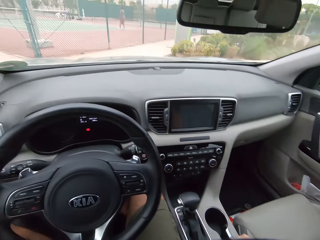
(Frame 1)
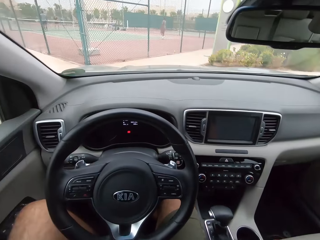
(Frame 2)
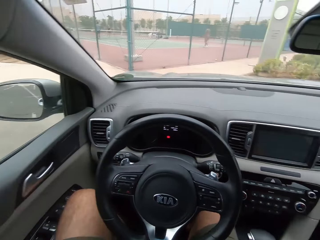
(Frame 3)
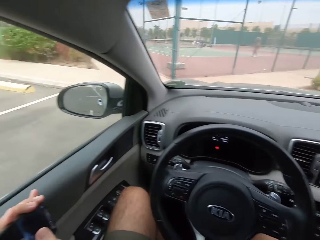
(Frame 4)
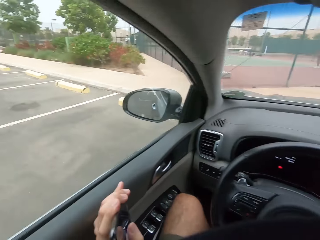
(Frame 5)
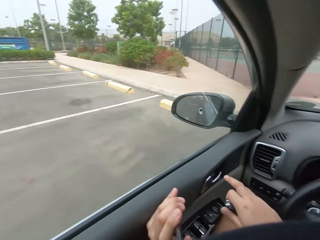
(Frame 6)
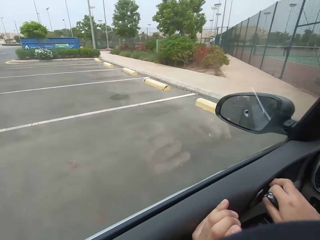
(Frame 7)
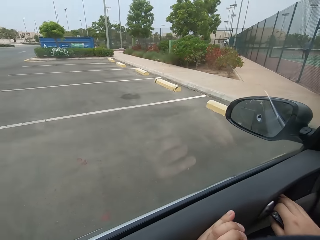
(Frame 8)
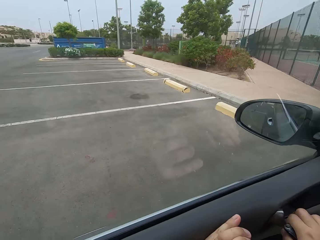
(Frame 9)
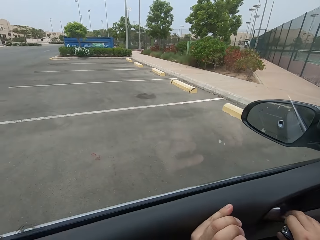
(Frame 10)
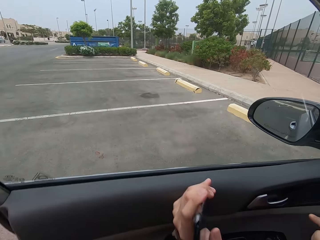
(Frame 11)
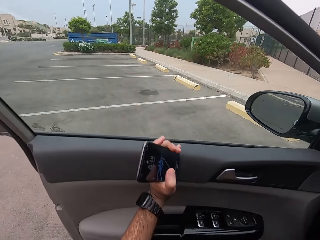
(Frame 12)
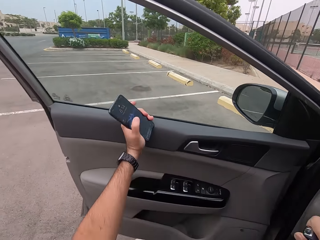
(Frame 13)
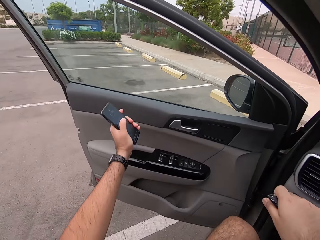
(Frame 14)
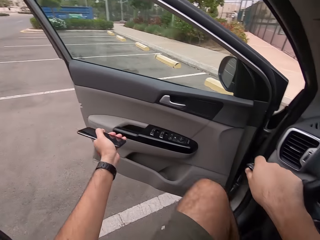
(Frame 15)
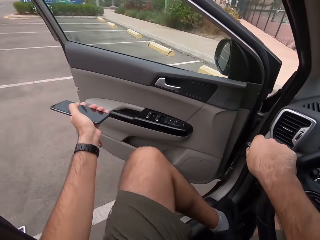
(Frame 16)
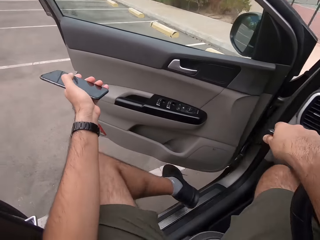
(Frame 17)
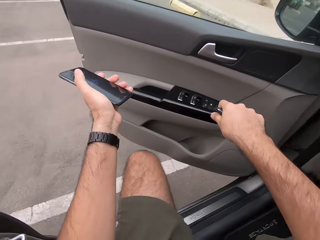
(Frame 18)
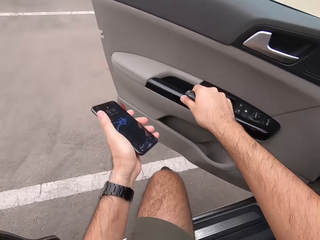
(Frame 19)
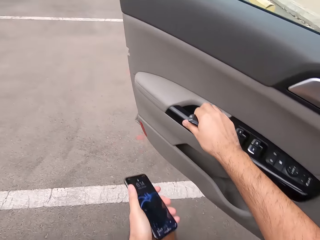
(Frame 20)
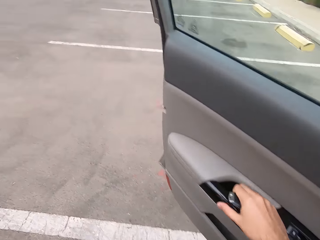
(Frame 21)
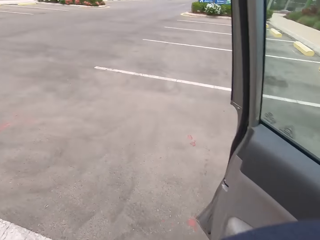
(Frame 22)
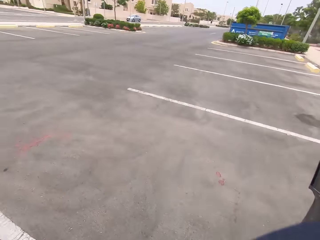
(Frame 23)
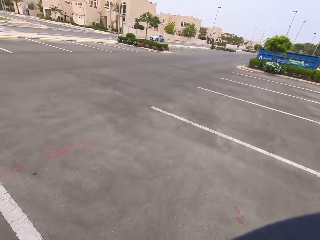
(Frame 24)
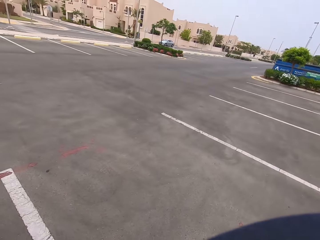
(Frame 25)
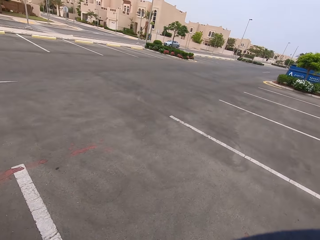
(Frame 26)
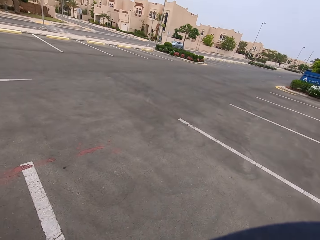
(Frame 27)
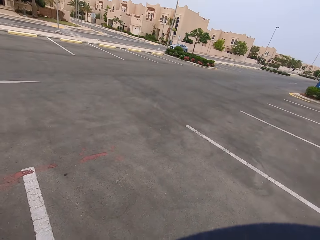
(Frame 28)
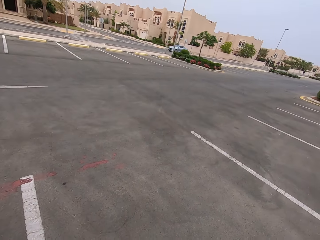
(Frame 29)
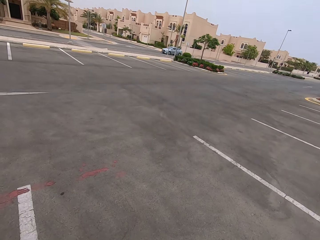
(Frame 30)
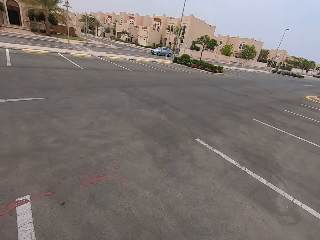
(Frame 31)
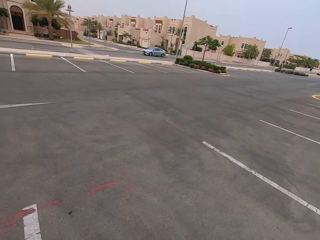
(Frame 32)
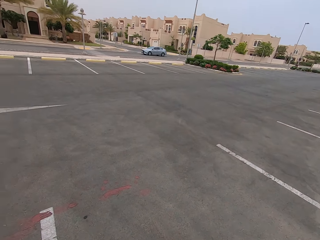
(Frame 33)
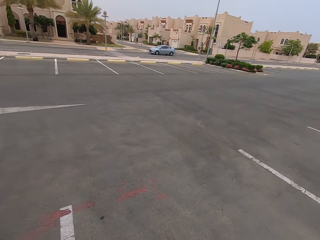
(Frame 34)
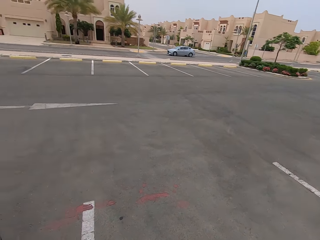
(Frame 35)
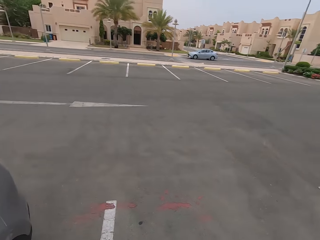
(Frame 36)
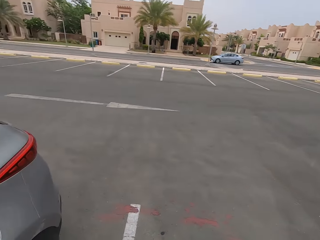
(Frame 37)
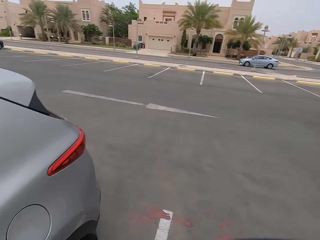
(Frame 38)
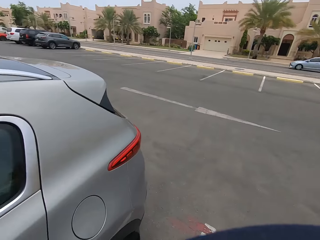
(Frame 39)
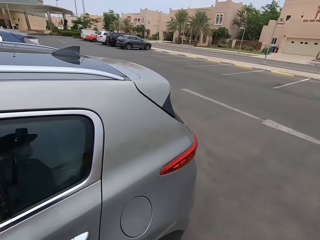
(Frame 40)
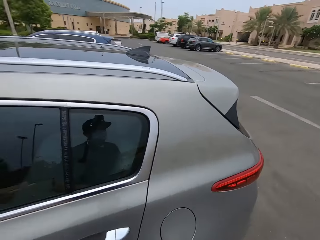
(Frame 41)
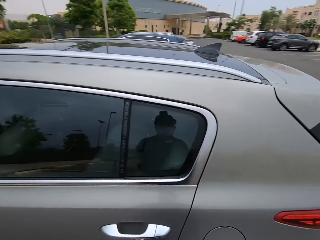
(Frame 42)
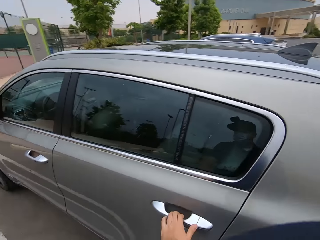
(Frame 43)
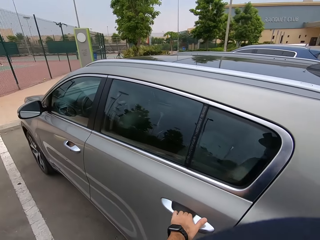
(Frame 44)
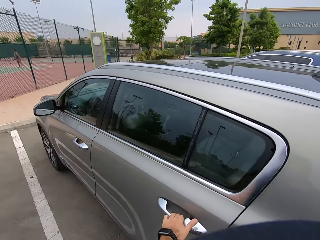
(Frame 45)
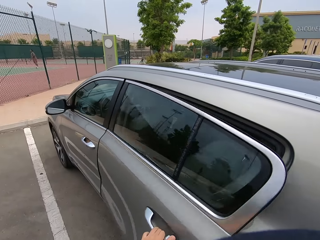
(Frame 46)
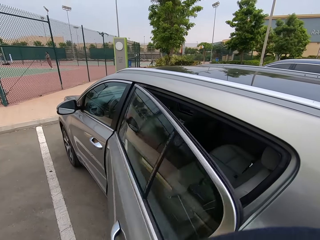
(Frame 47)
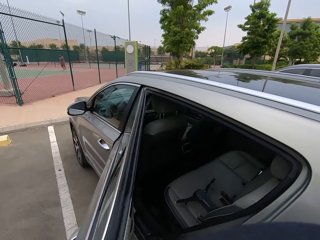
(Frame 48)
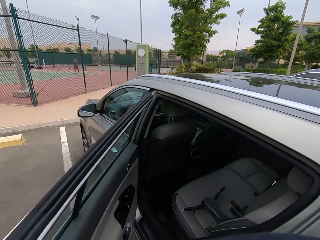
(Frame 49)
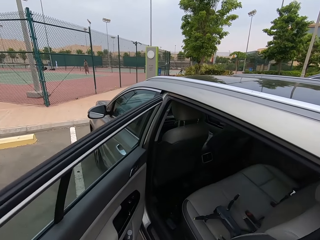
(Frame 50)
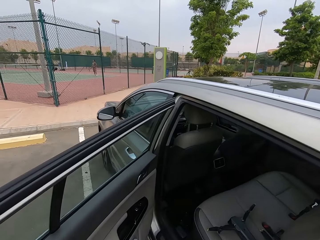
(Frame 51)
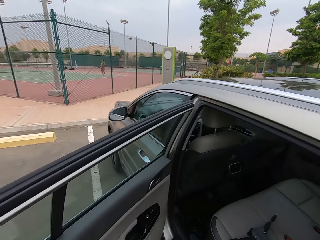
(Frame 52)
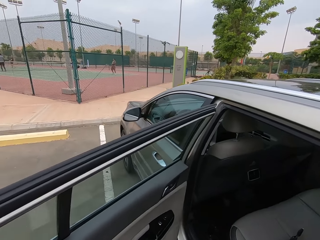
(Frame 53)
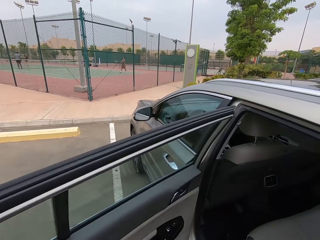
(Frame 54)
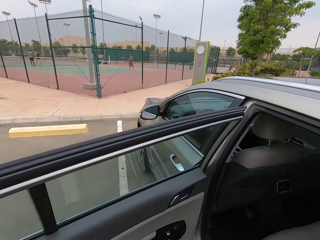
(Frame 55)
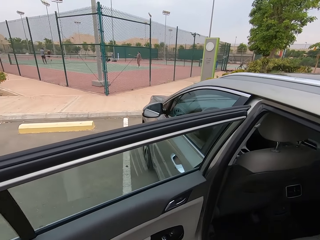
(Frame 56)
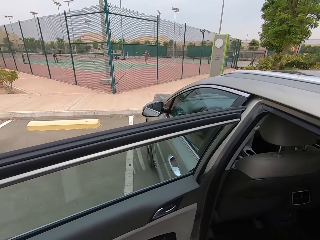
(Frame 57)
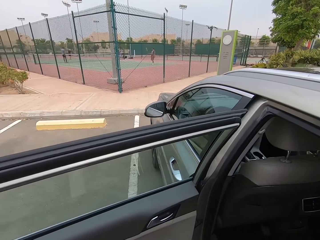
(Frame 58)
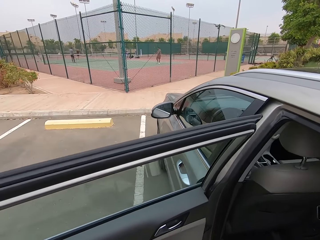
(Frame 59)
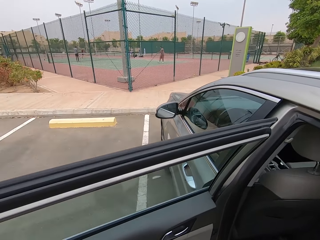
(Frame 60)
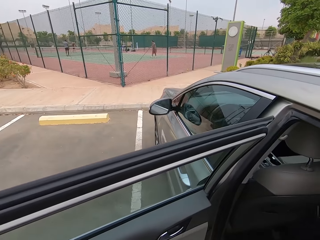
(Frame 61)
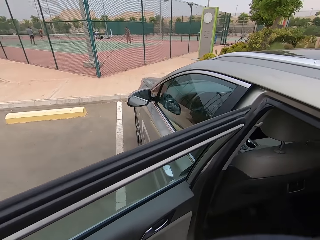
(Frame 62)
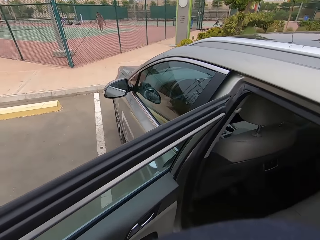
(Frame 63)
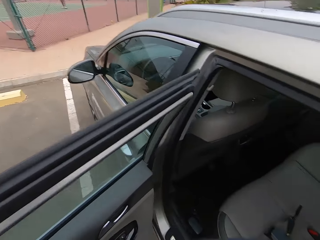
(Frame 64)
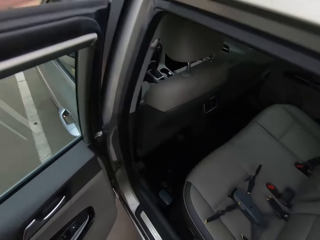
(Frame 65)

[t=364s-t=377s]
The camera wearer opens the car door. They open the door.

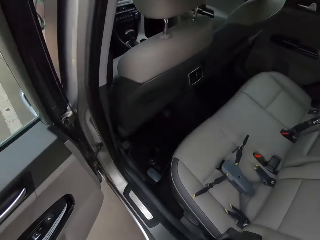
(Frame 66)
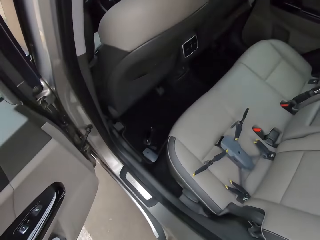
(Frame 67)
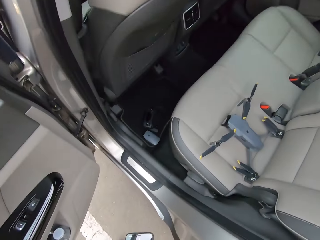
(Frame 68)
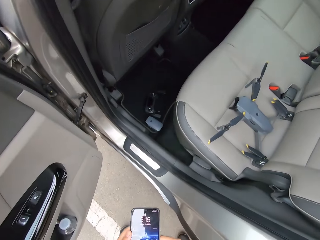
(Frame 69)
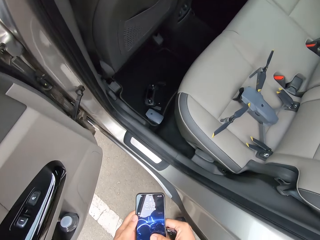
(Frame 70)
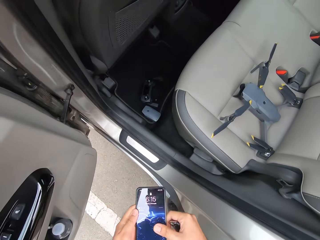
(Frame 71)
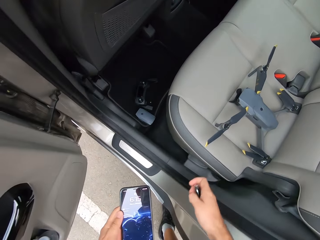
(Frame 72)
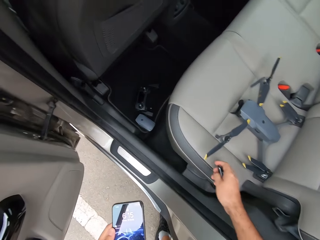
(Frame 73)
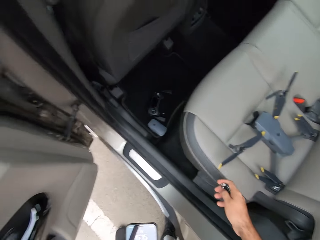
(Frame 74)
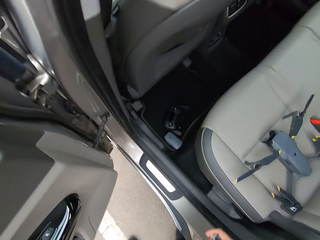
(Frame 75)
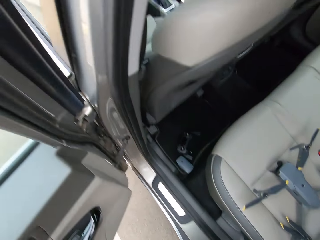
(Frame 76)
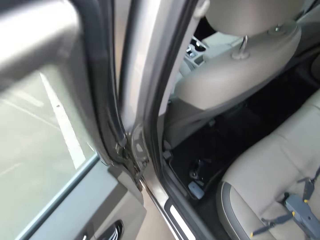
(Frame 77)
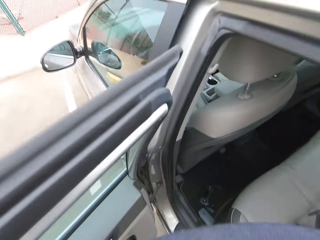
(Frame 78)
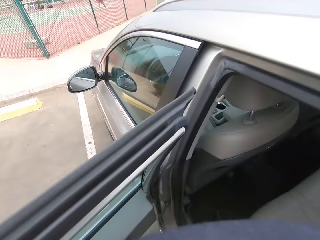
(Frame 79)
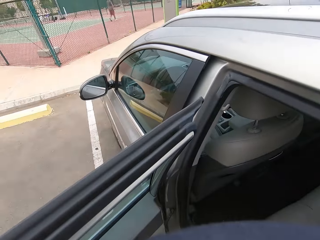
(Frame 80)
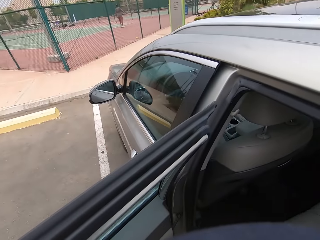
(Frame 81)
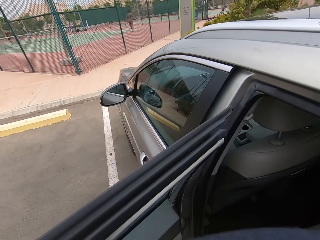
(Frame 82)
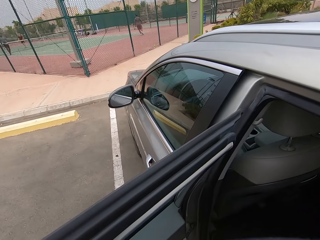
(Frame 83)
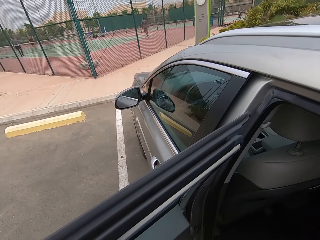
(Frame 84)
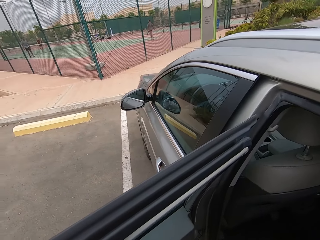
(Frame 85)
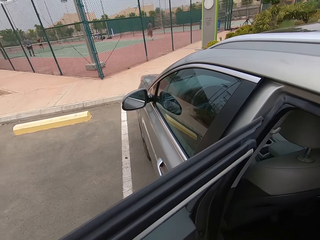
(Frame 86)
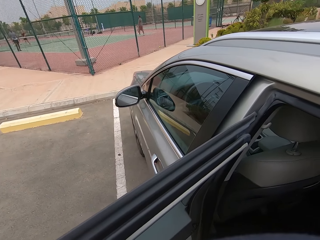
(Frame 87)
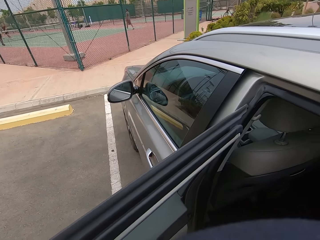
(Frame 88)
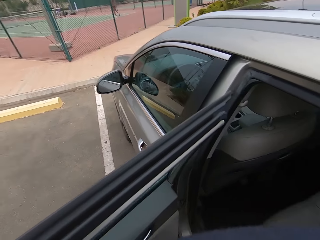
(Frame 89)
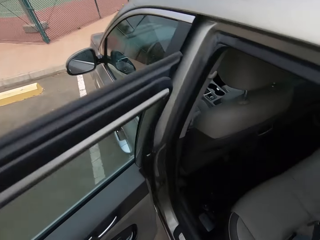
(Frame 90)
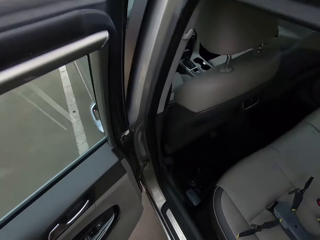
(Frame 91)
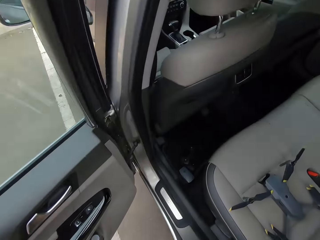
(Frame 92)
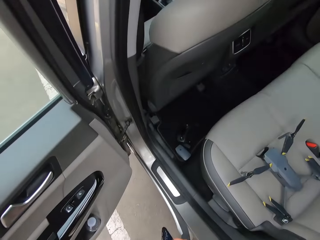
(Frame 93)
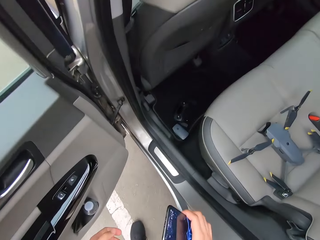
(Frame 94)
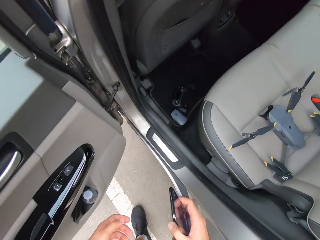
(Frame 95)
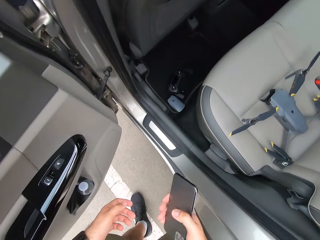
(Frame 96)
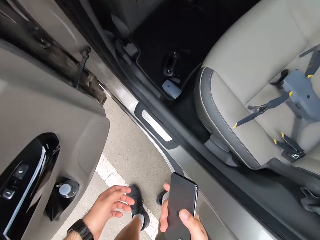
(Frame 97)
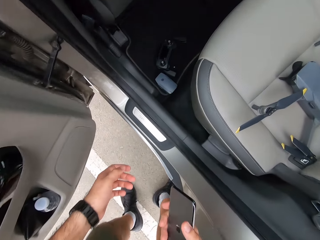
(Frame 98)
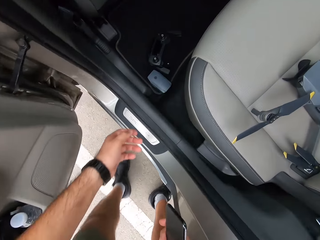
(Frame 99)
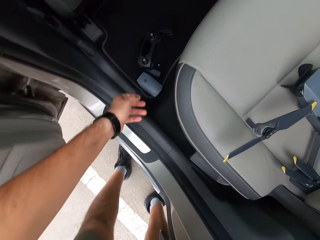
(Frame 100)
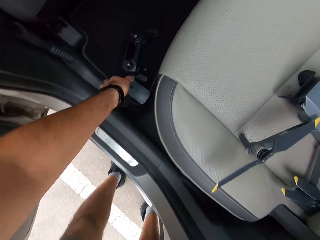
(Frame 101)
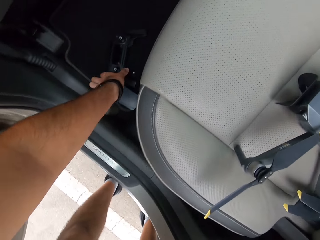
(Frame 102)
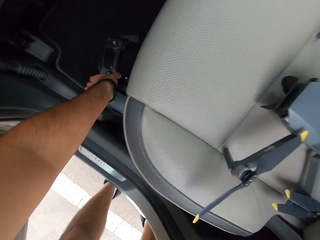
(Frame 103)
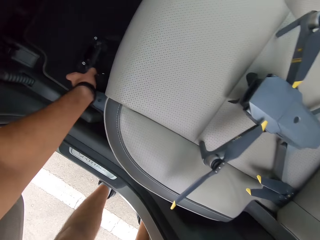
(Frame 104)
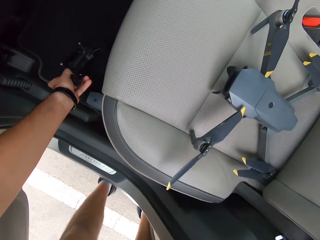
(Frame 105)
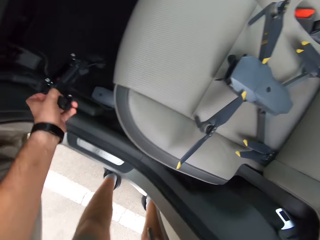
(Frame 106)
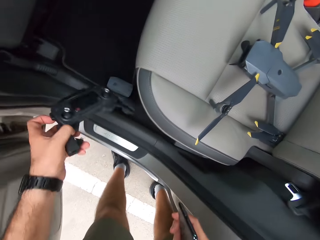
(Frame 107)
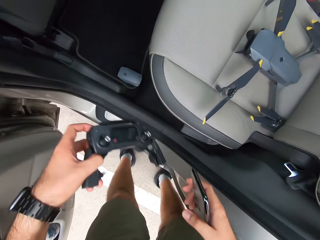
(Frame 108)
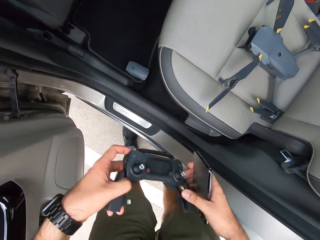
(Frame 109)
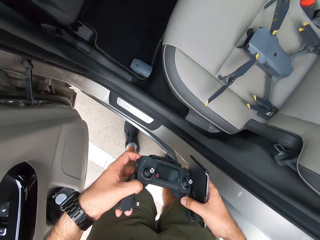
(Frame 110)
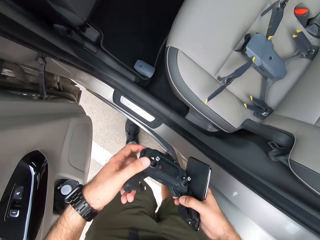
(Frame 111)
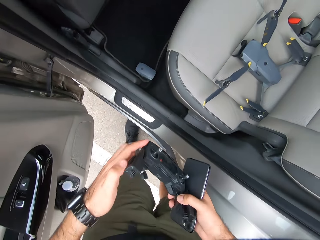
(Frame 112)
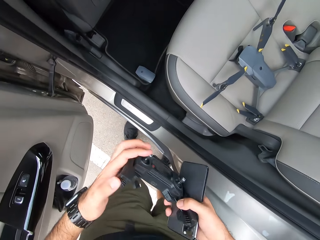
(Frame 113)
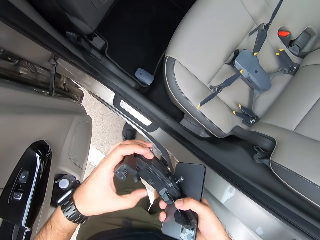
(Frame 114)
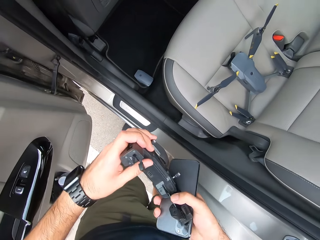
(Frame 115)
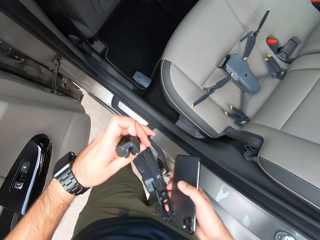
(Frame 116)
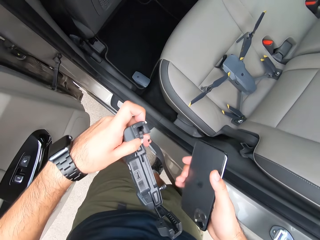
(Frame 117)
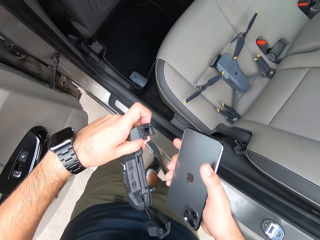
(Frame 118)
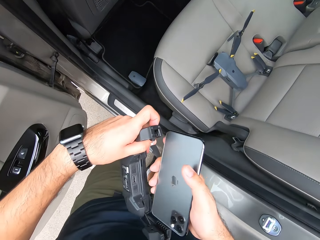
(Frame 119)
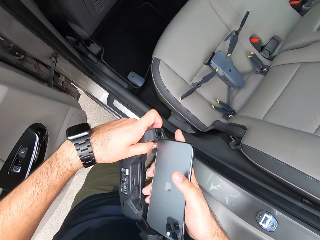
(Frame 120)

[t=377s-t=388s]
The camera wearer holds the phone. They pick up a pad or controller.
